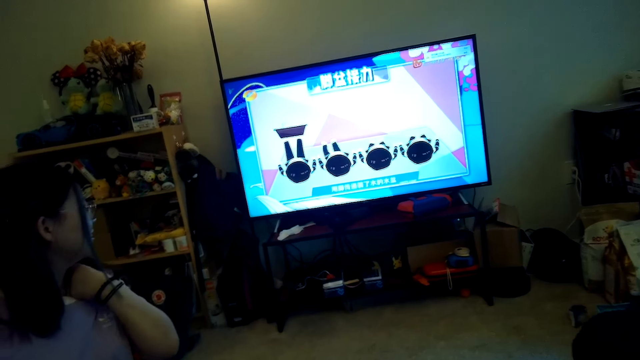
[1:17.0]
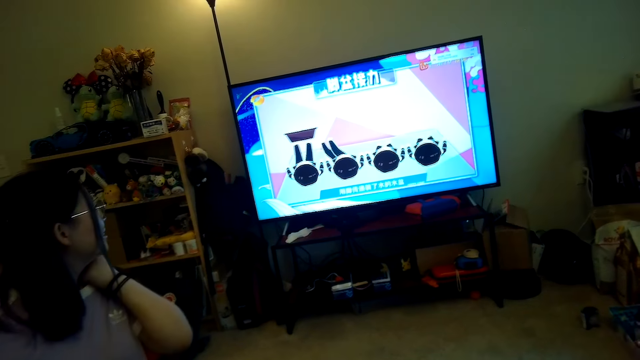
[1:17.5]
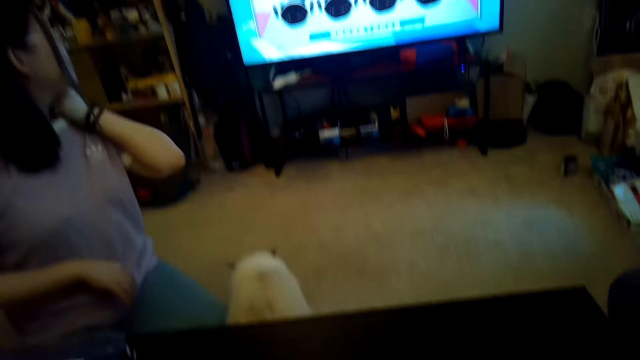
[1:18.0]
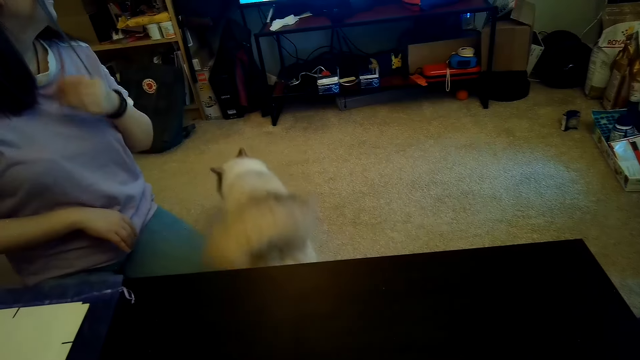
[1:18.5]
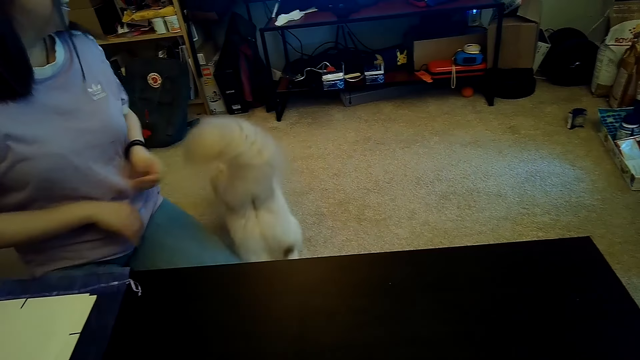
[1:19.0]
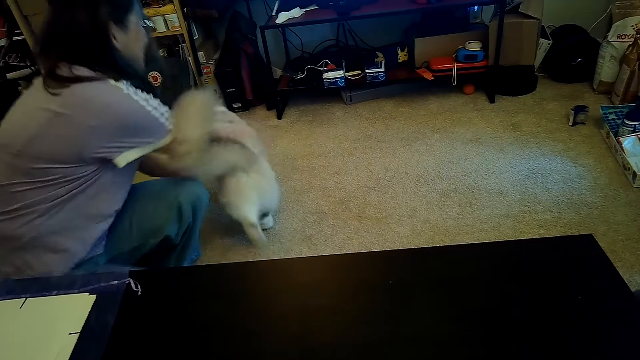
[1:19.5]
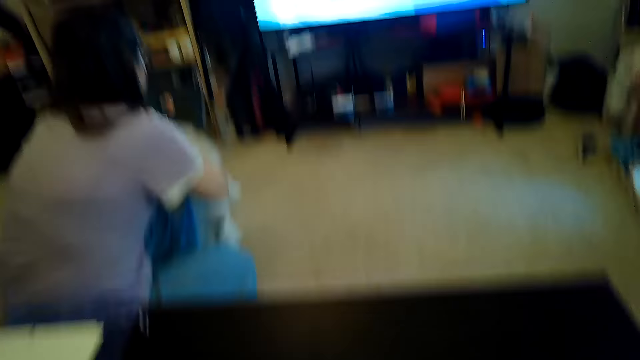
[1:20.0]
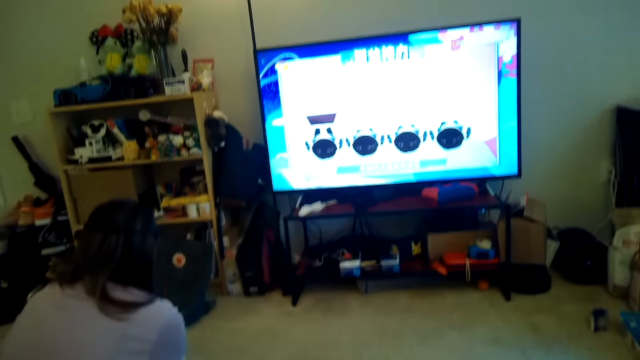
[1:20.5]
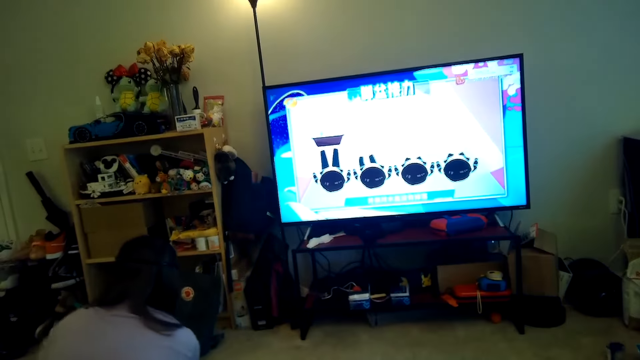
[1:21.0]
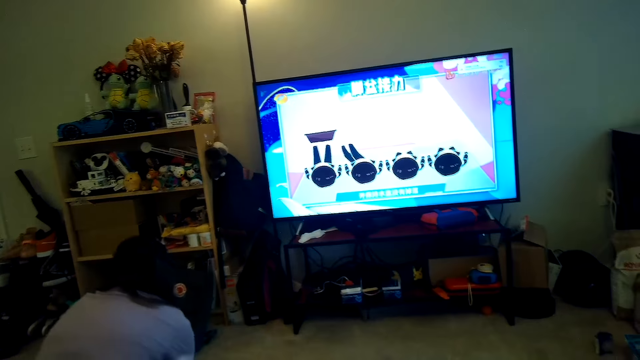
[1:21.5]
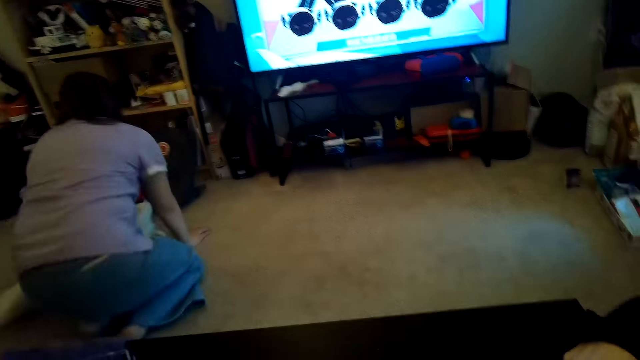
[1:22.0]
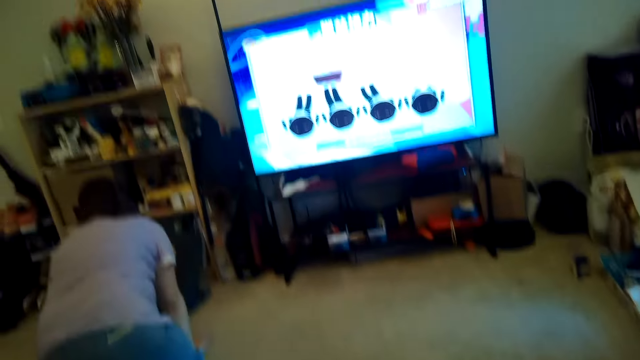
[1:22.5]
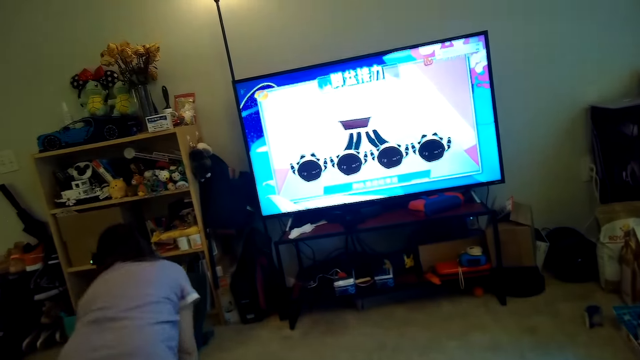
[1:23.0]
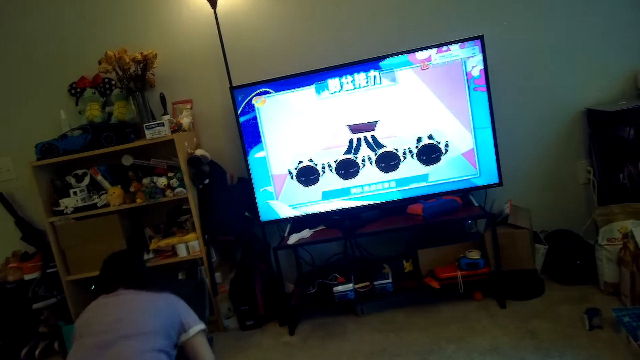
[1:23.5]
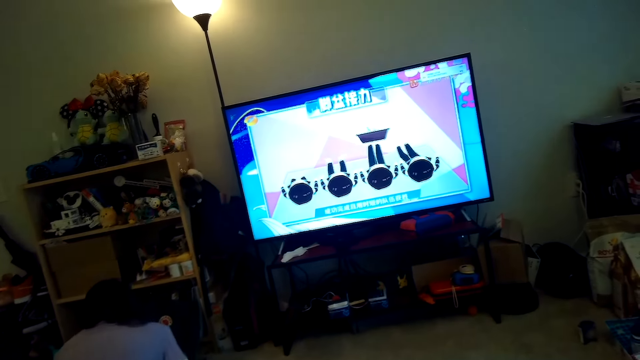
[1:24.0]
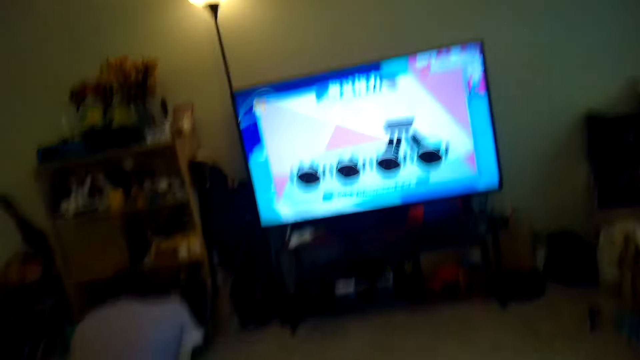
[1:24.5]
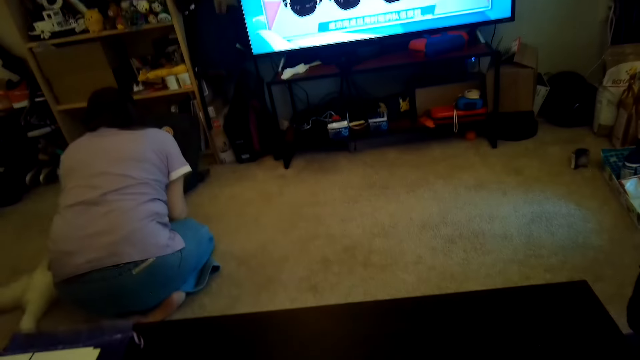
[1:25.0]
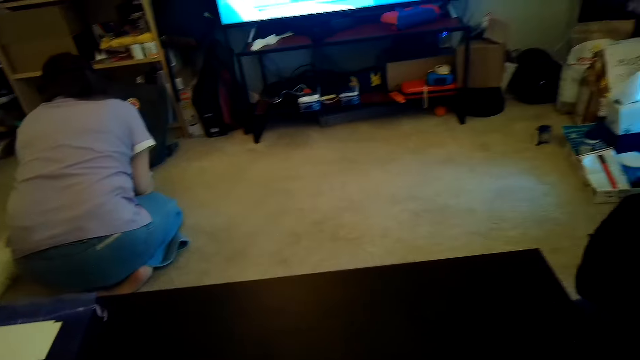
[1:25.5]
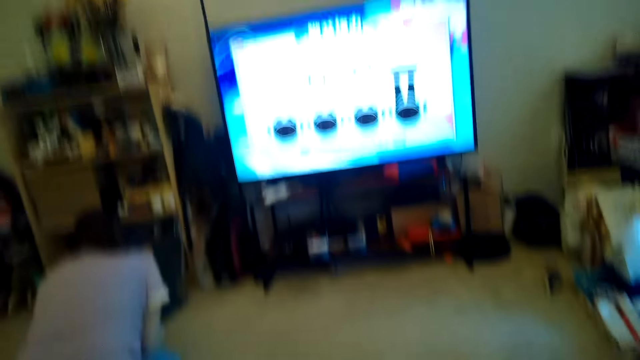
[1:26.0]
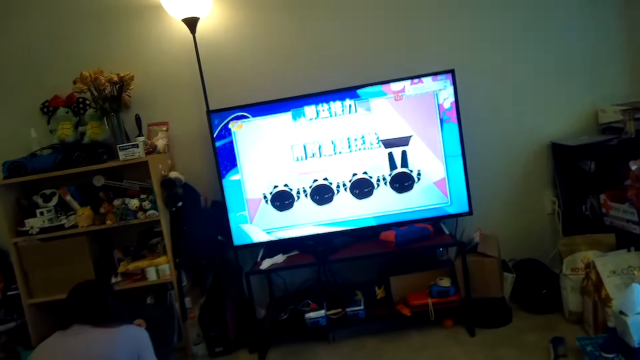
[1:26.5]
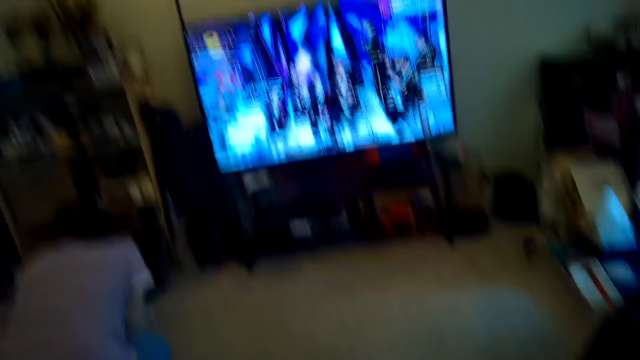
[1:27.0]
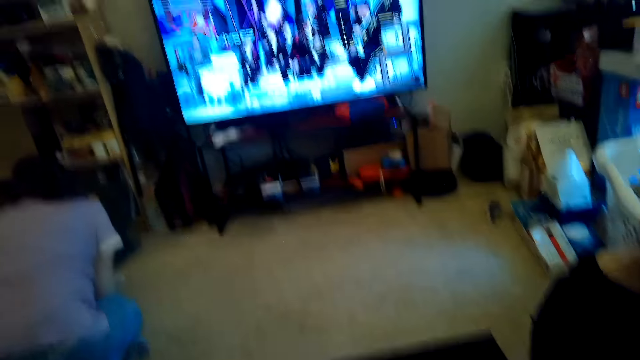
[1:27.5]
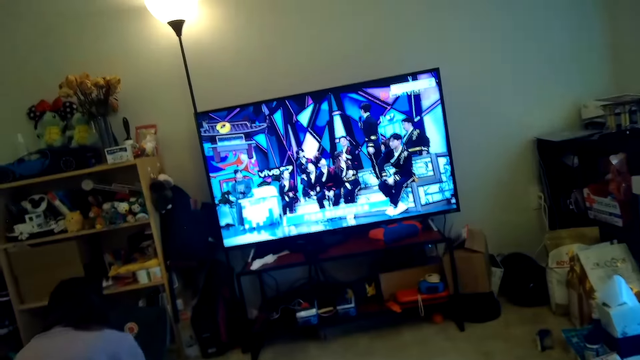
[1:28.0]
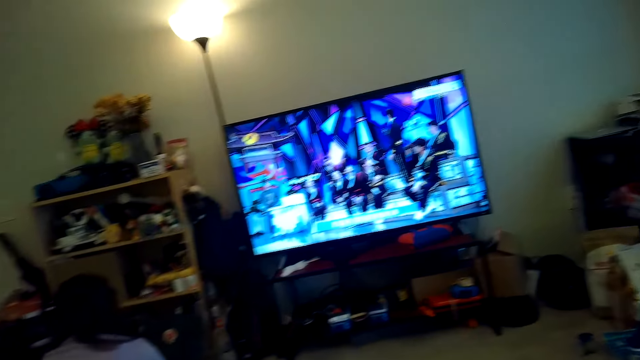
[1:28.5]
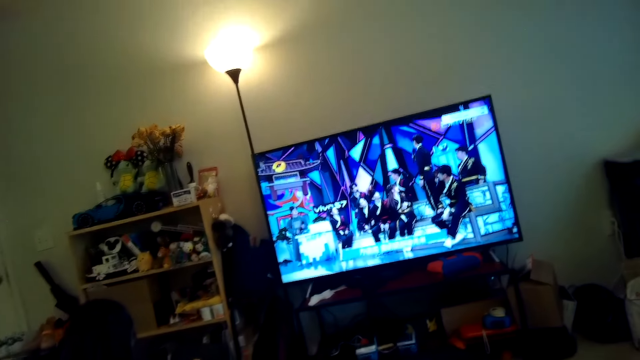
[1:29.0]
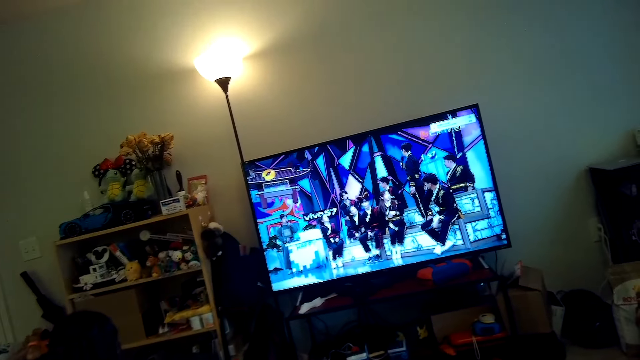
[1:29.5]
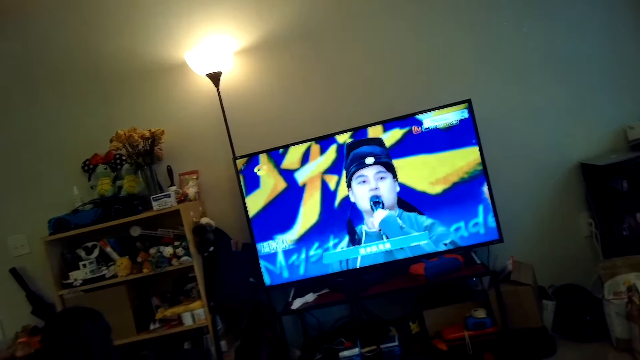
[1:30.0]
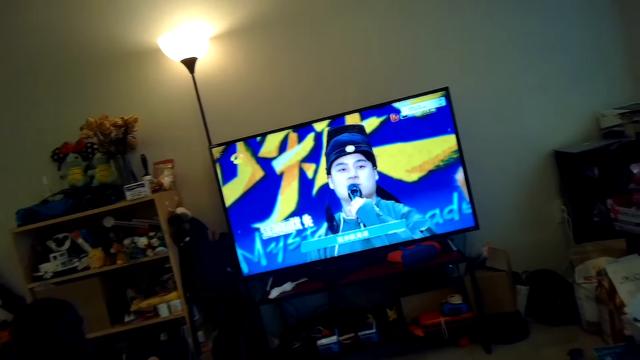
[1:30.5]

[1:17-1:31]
A woman catches a cat. The camera wearer watches TV. Someone touches the cat.

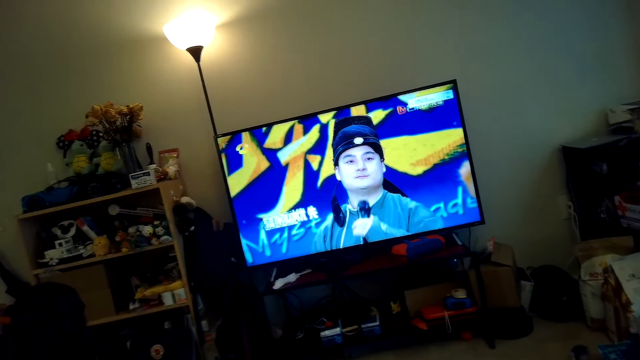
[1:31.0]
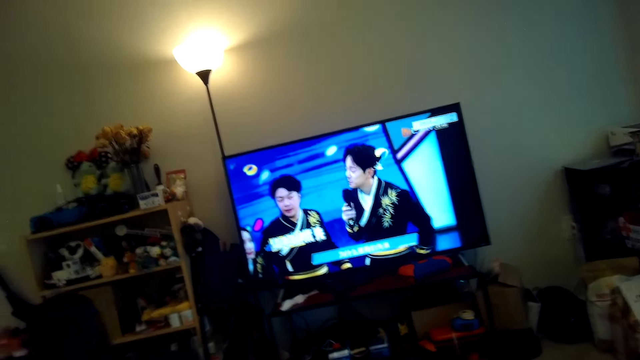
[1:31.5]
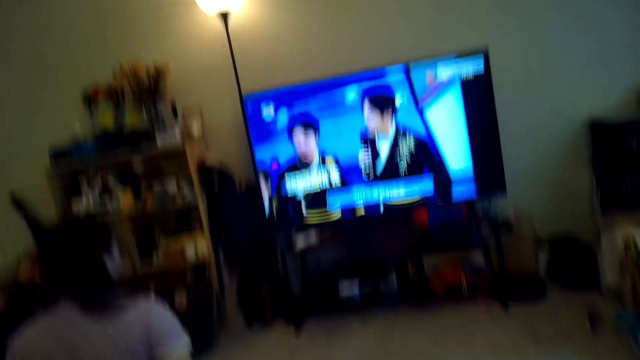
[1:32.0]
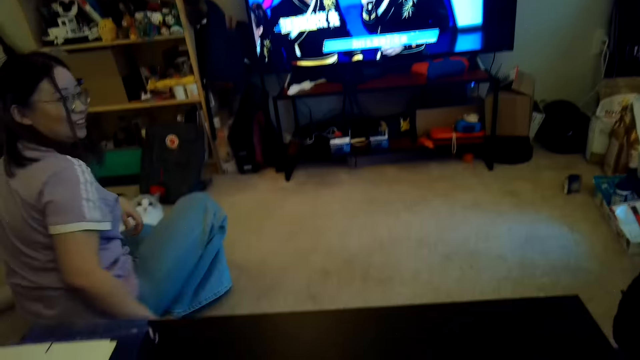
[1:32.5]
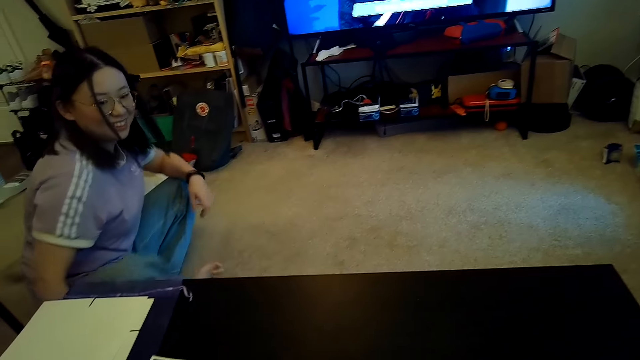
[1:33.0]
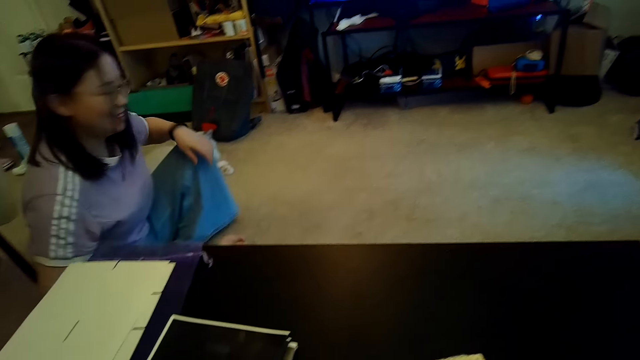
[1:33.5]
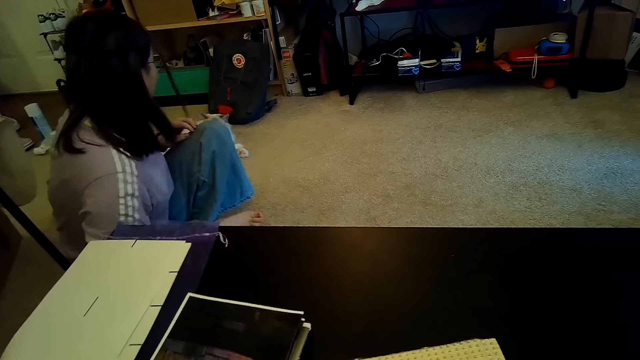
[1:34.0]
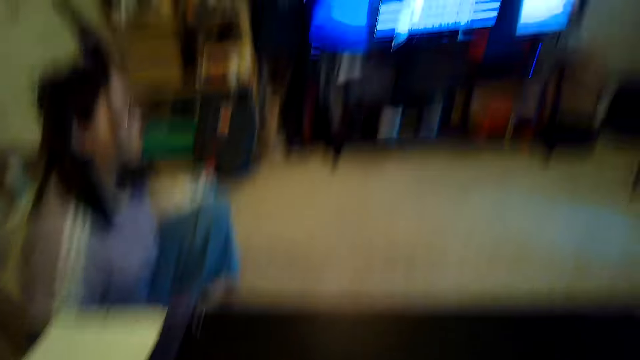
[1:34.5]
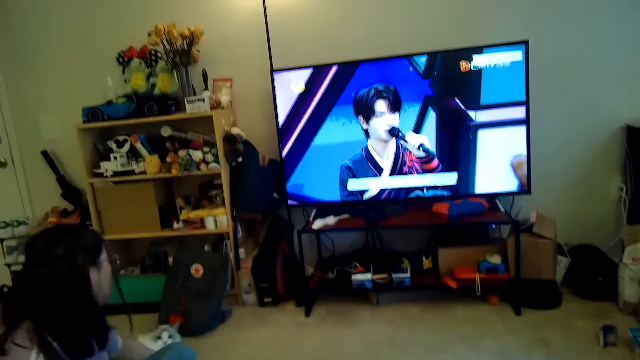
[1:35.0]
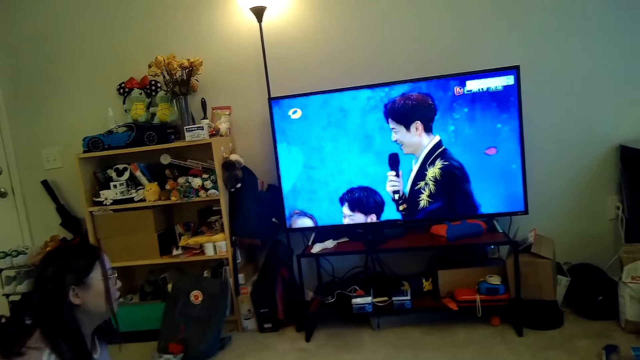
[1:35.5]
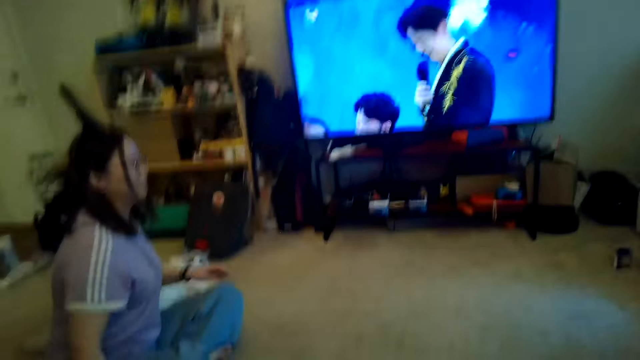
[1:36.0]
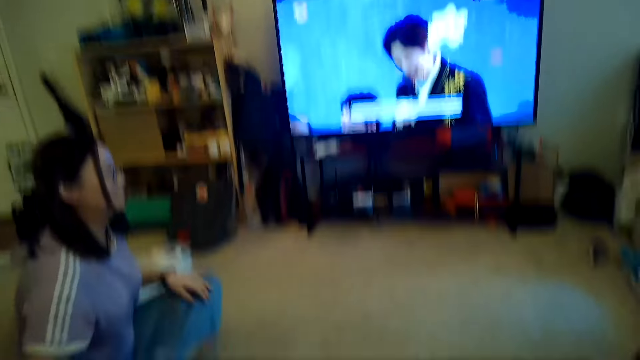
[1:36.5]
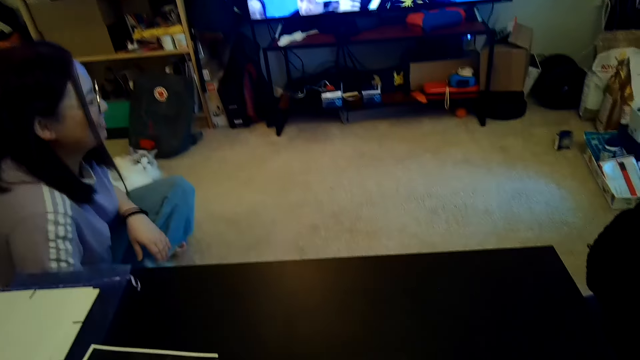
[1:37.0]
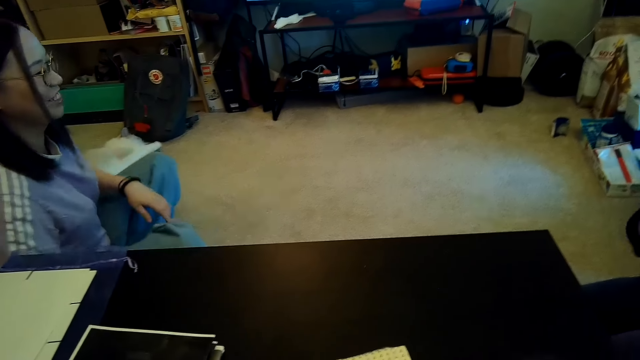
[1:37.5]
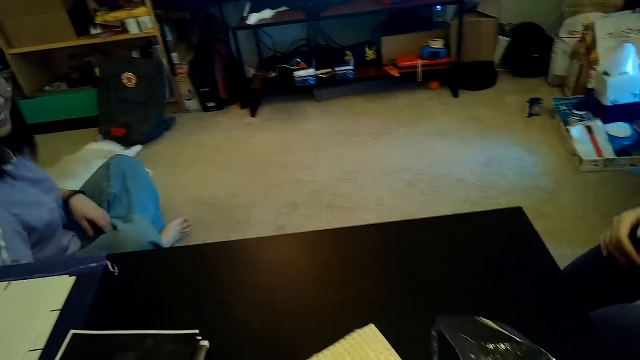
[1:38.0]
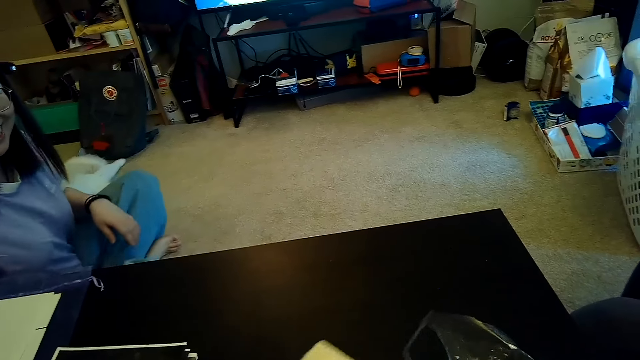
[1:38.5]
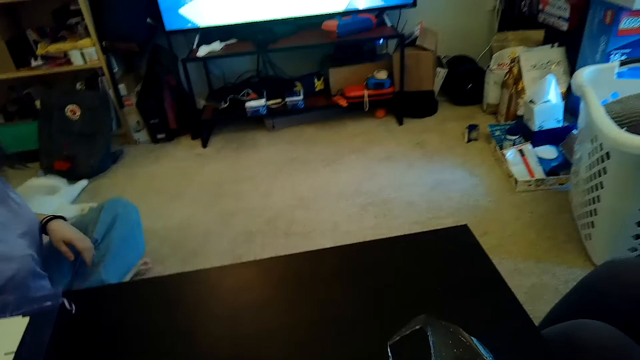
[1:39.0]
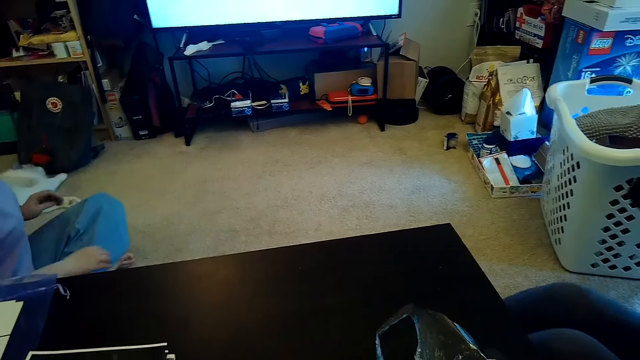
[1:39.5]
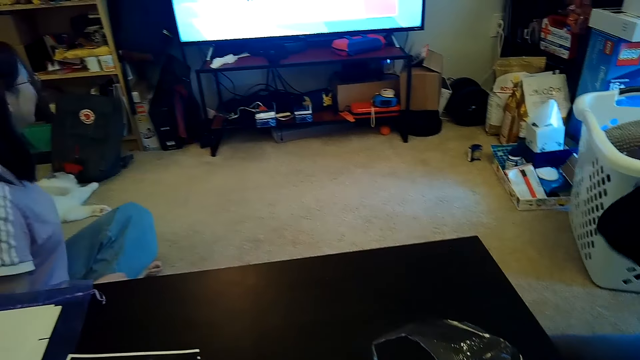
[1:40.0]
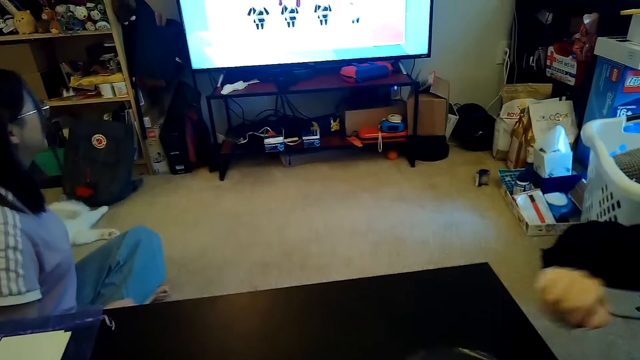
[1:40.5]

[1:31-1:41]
The camera wearer looks around.
